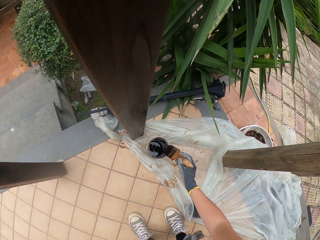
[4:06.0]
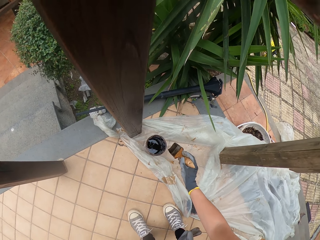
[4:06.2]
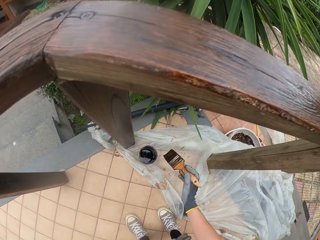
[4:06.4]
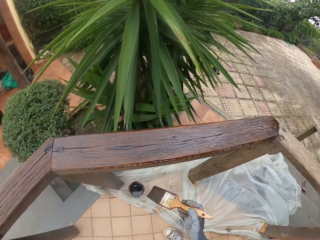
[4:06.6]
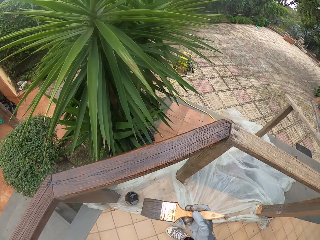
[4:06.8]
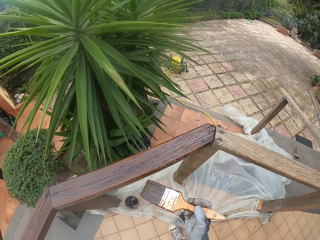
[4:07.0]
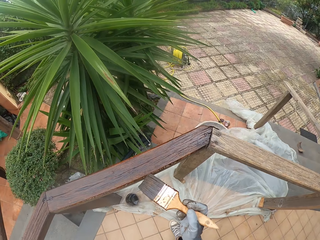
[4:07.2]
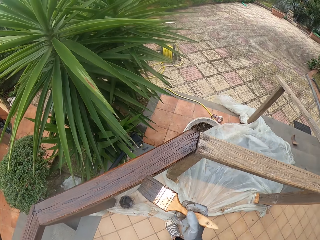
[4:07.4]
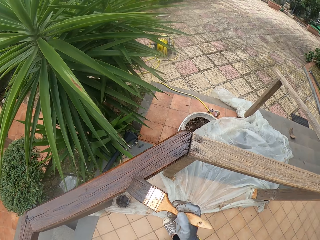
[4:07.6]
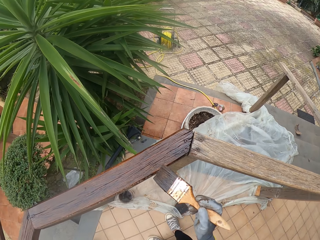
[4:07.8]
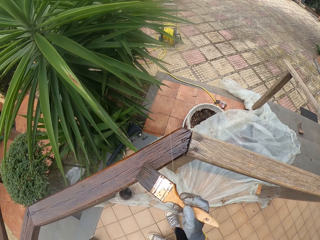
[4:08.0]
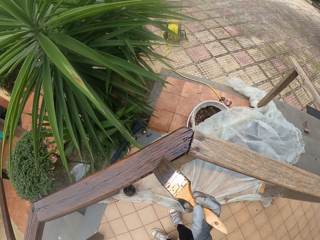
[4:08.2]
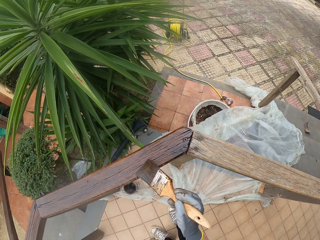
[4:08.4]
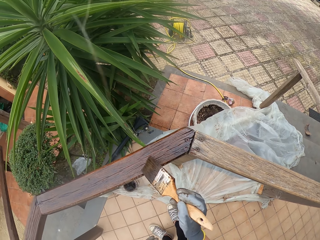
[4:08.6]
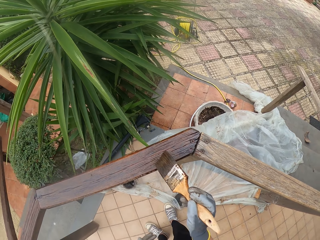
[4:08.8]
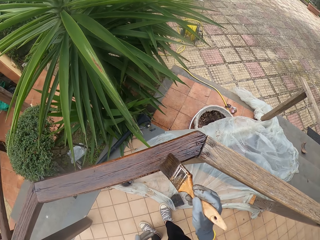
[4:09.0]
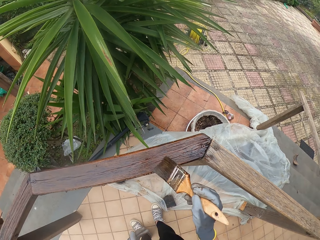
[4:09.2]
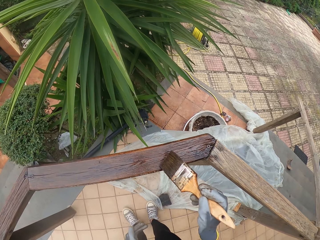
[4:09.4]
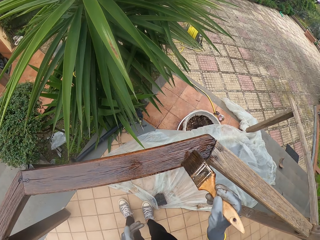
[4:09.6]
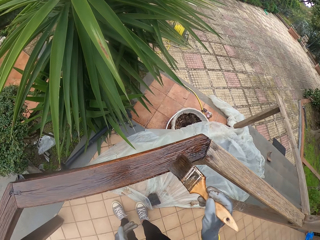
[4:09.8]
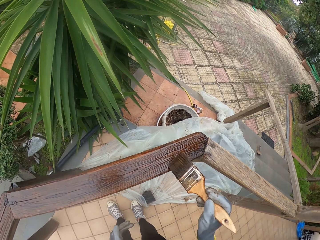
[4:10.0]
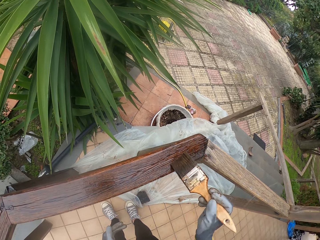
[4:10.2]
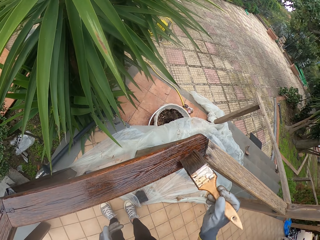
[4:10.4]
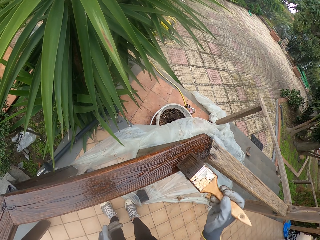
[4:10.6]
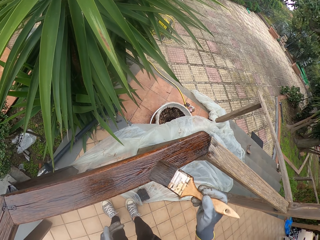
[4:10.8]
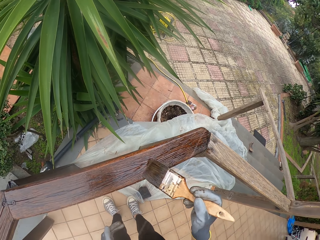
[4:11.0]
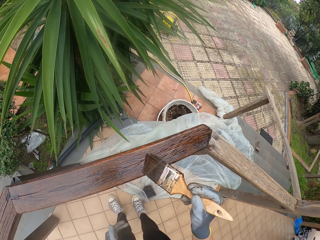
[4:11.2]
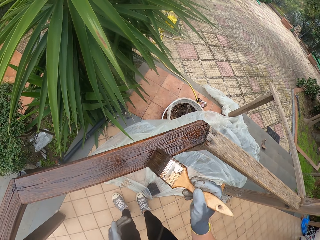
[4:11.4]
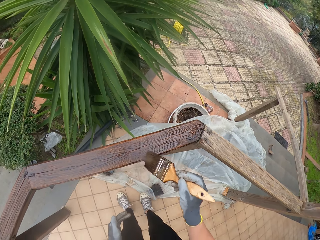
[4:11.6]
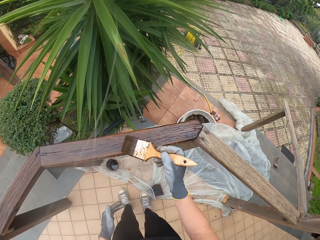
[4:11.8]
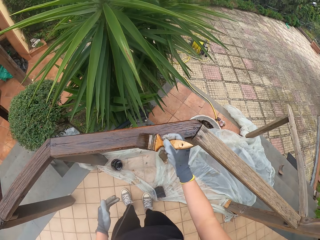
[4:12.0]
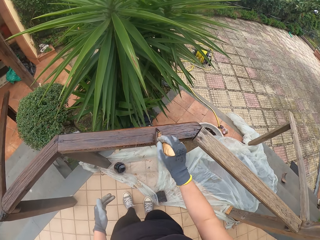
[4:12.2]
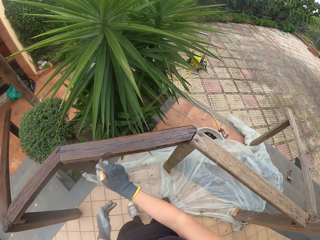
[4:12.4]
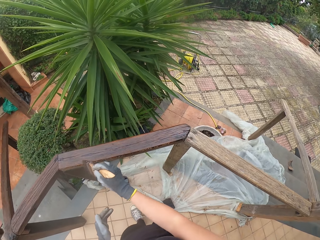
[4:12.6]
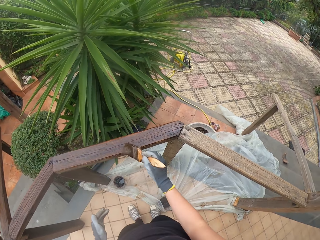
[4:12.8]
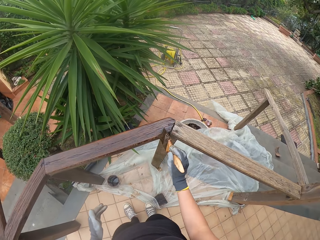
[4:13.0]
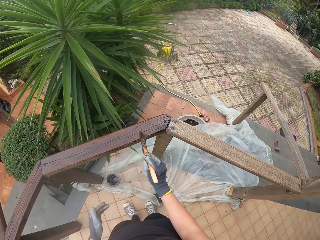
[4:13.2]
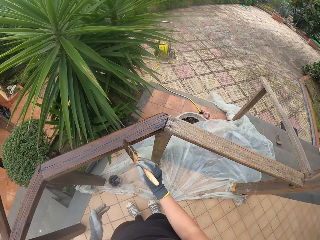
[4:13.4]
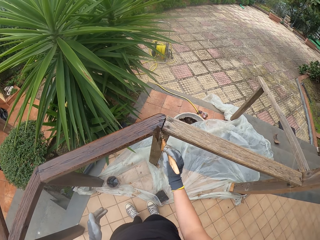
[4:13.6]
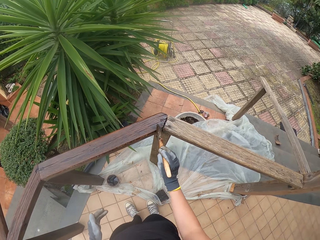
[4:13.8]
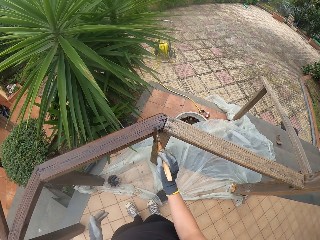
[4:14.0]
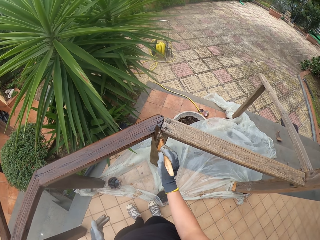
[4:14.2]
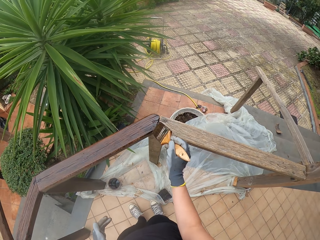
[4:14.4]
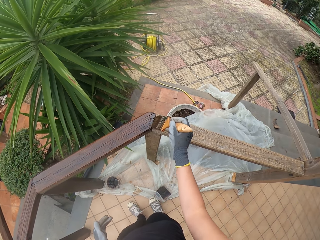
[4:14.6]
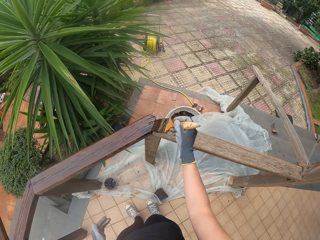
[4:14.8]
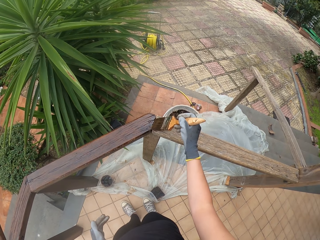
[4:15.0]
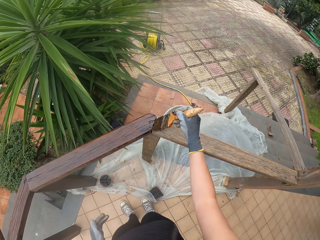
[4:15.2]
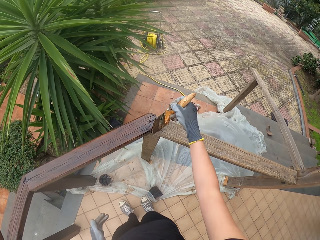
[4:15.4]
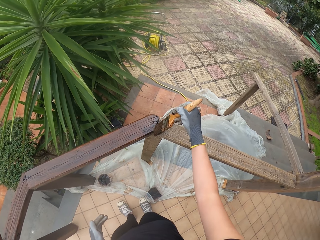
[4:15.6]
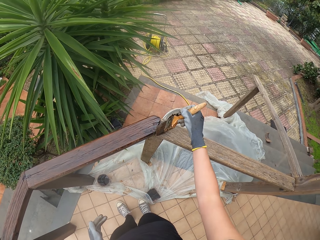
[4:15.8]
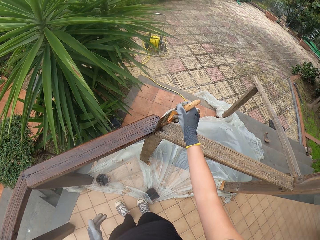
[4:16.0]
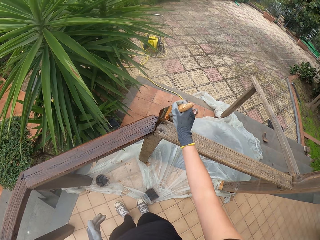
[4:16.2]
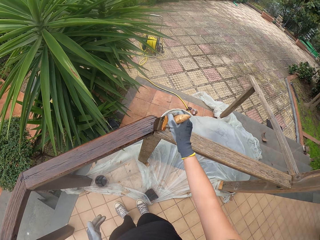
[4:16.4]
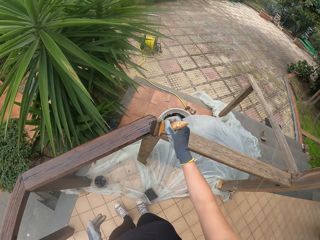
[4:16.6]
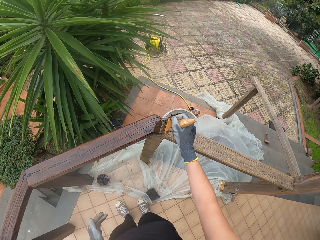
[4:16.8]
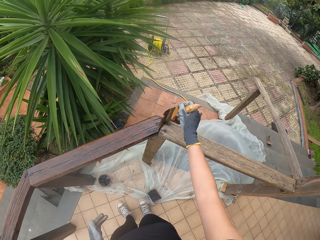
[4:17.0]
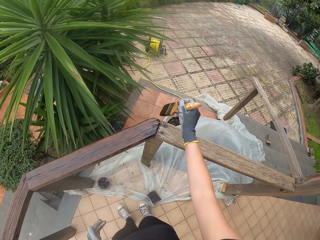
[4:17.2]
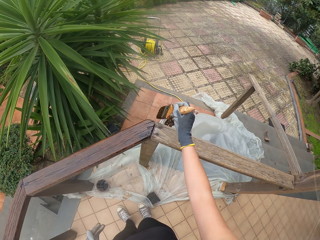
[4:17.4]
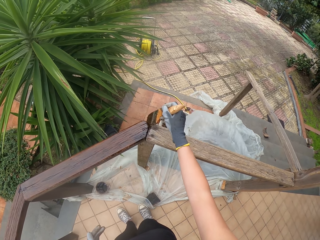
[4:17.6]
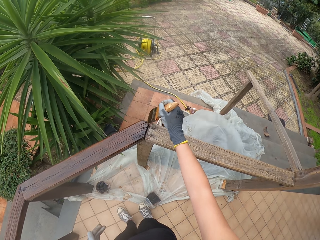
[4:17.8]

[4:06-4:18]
The camera wearer paints the wooden rail or post with the paint brush.

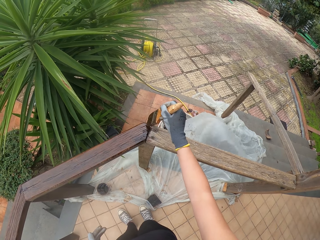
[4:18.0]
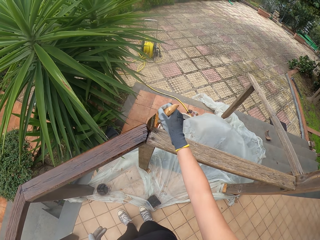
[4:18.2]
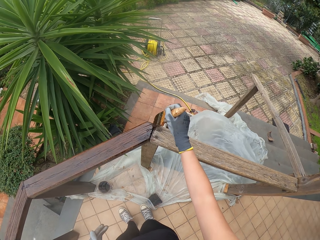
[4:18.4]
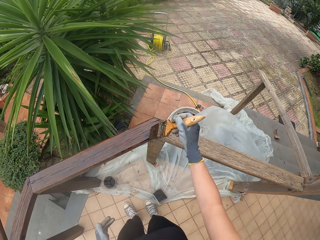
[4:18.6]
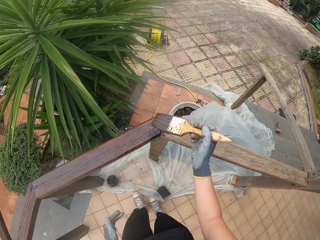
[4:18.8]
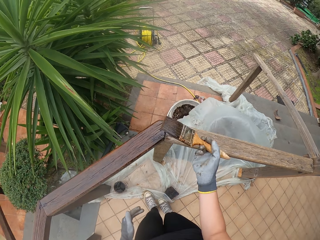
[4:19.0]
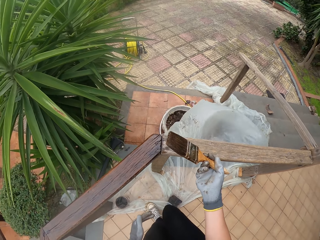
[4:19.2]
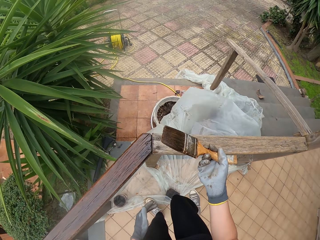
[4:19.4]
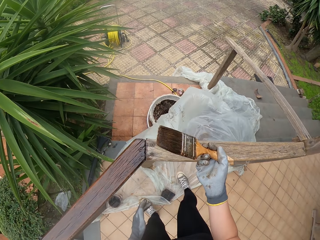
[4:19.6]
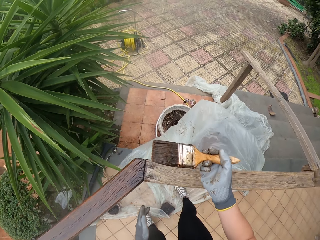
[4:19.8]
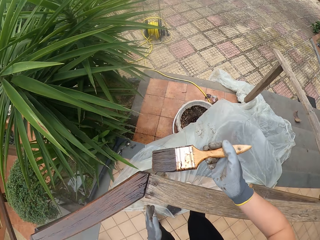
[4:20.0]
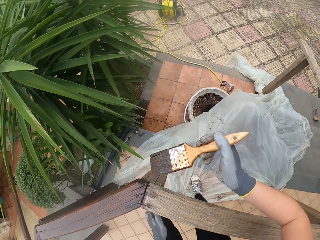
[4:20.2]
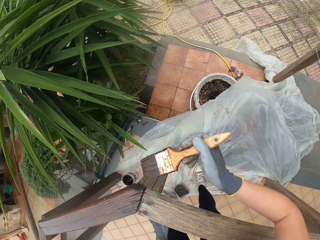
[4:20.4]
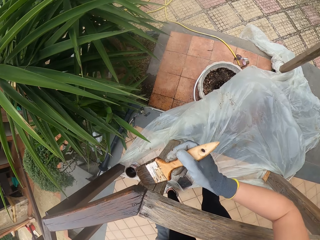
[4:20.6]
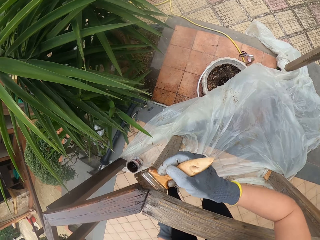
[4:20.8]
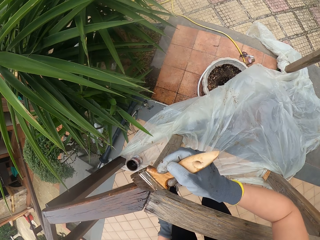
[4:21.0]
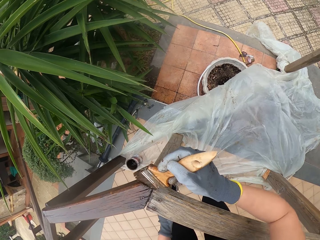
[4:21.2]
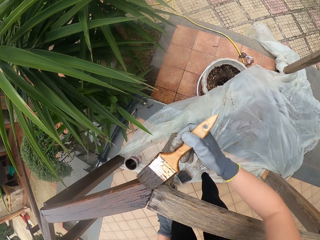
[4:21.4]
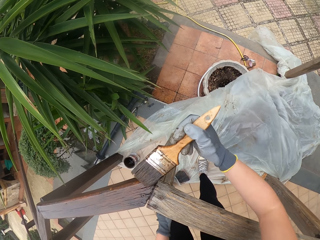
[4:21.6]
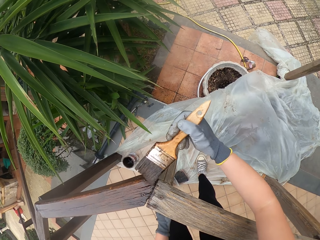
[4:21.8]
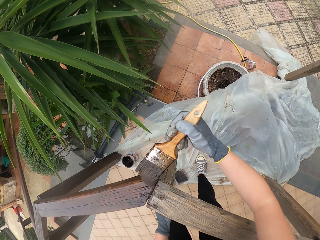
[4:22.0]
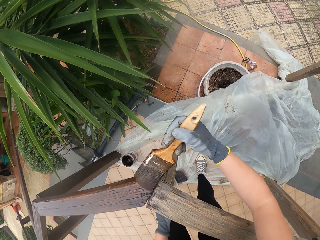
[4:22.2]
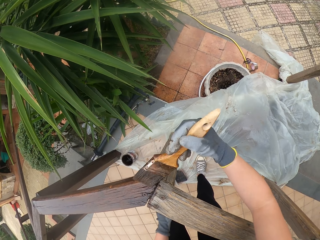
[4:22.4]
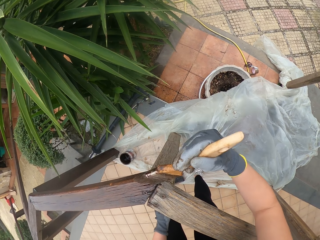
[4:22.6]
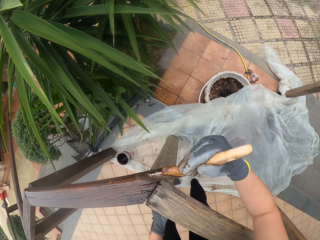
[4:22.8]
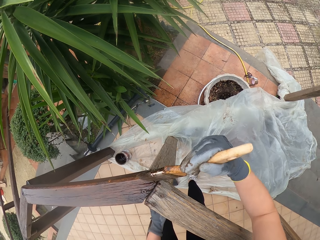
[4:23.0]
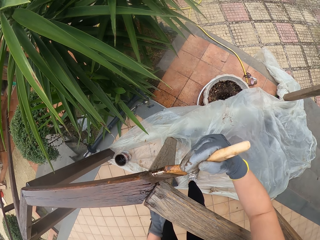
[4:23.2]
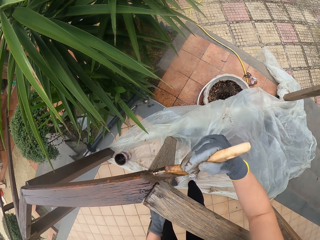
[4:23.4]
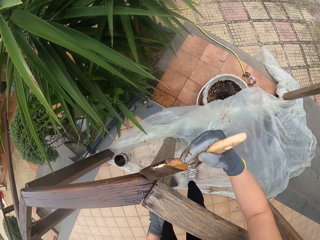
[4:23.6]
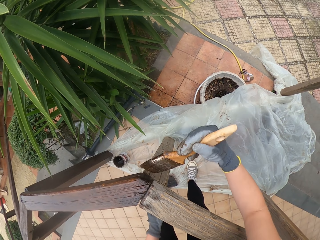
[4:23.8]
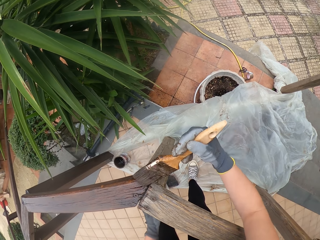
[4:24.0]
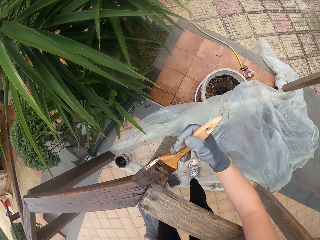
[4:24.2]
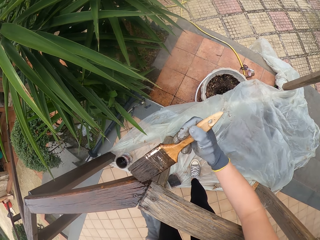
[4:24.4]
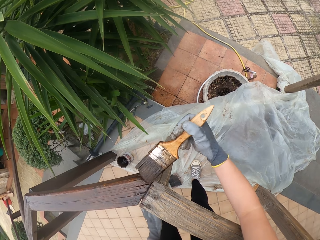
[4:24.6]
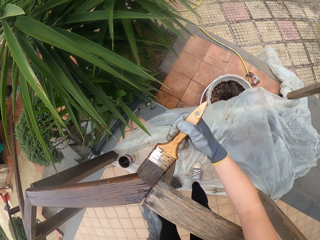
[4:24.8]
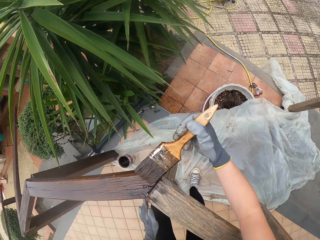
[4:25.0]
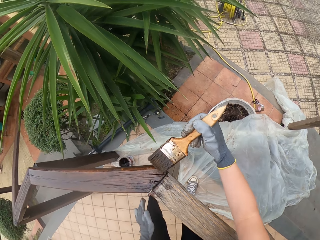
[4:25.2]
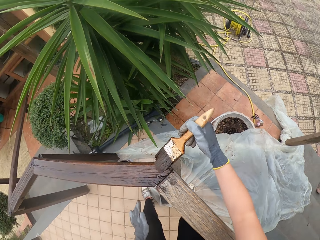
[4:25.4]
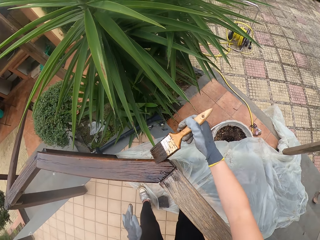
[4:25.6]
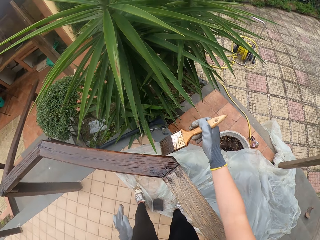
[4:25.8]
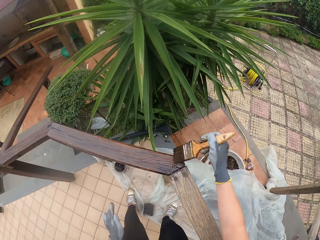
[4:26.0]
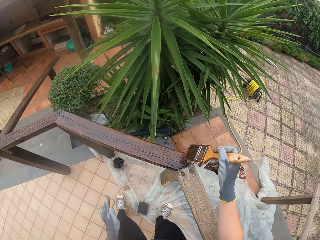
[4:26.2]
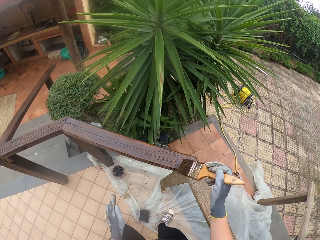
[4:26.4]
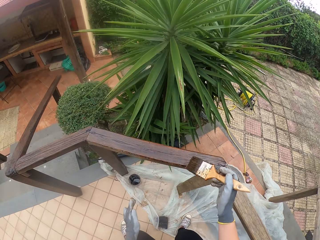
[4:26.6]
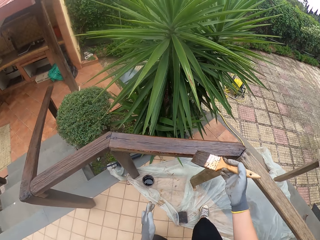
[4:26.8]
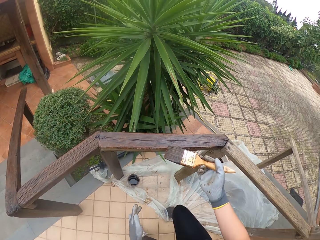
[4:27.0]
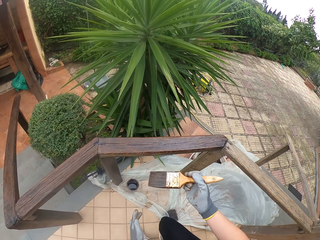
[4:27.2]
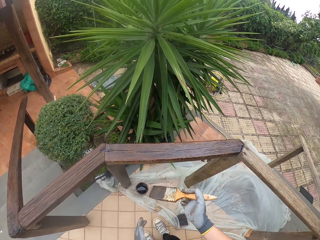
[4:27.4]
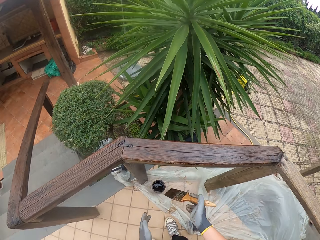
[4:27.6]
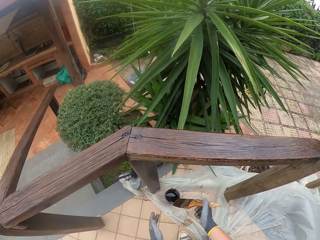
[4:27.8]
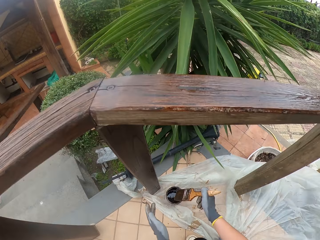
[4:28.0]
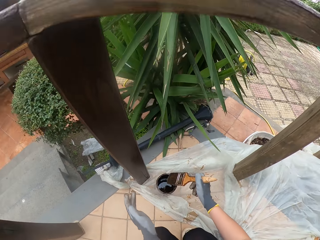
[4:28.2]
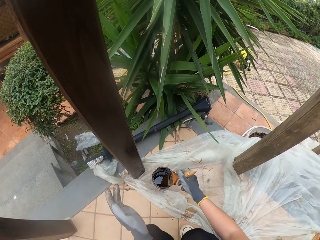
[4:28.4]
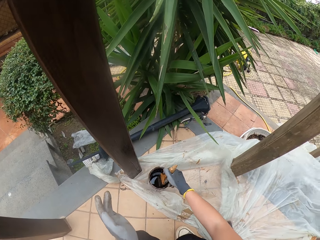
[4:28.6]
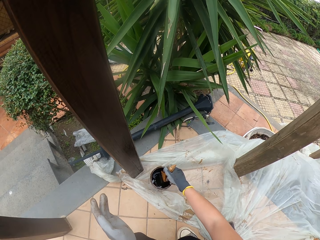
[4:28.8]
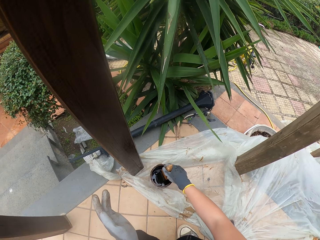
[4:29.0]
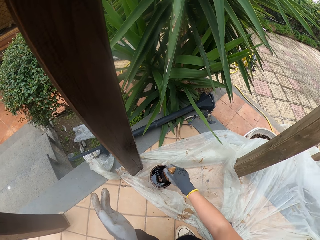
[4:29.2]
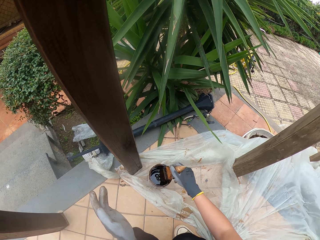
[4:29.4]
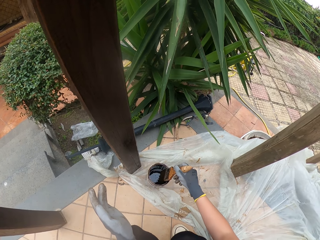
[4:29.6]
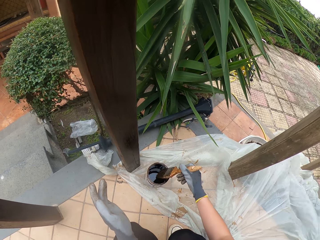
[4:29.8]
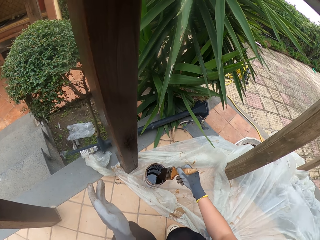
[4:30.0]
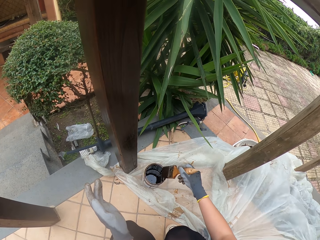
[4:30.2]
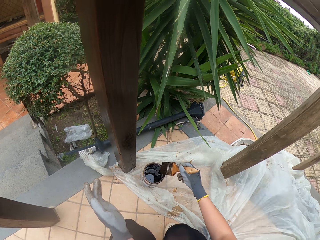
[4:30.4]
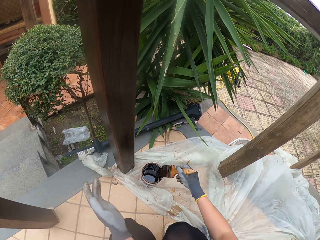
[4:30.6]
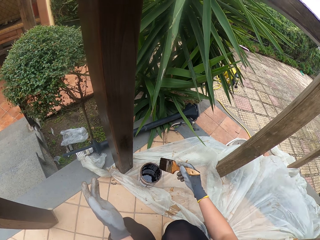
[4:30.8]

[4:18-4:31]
The camera wearer dips the brush in the paint can.
